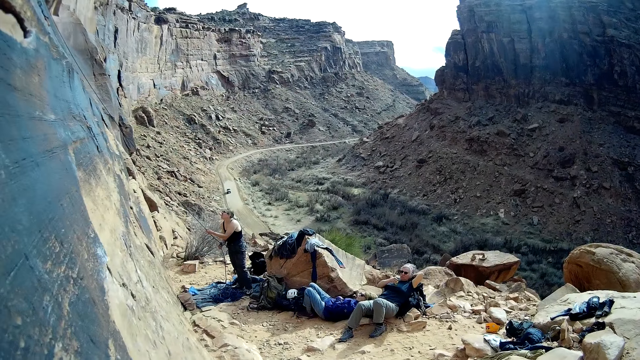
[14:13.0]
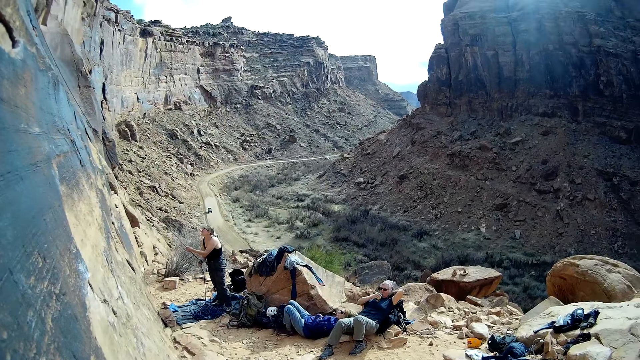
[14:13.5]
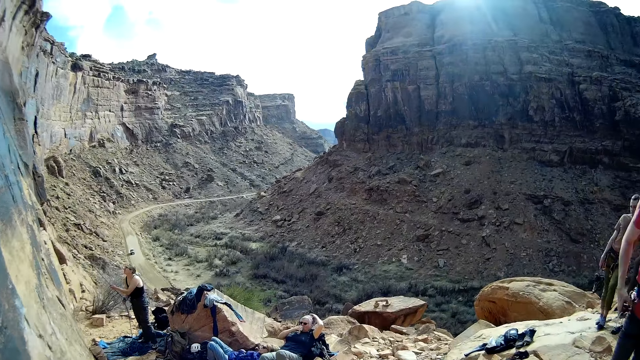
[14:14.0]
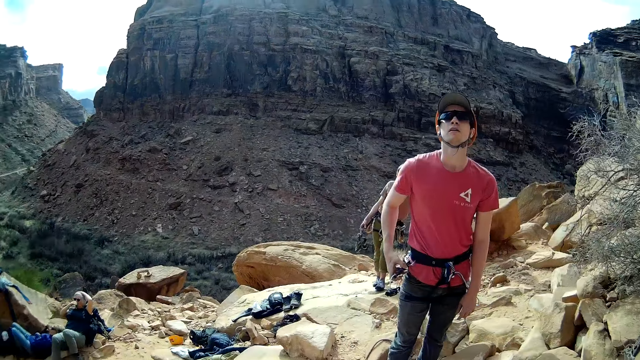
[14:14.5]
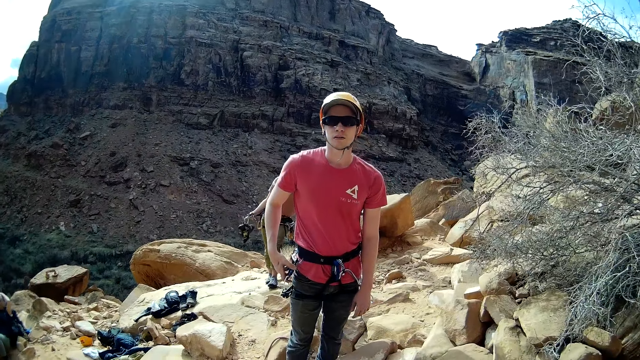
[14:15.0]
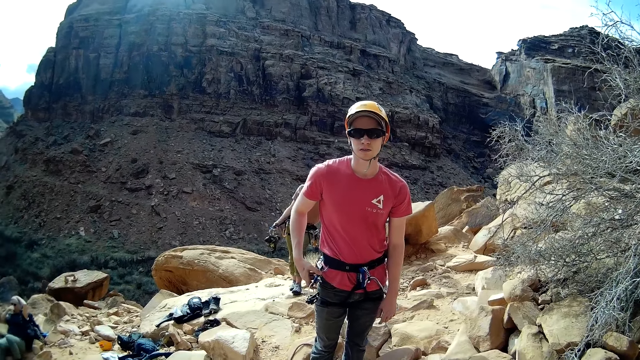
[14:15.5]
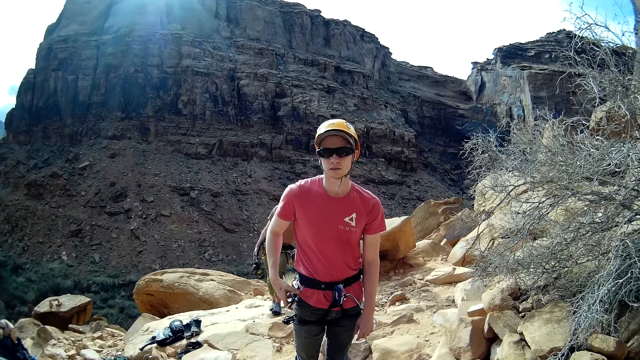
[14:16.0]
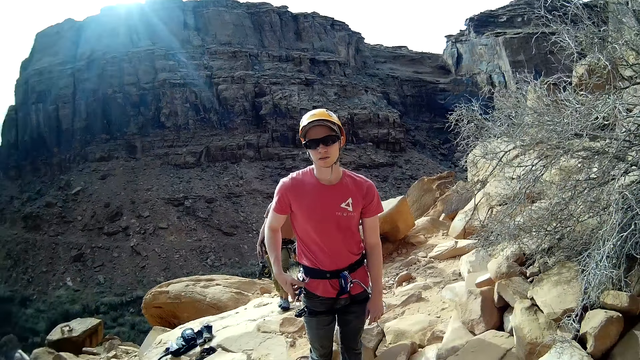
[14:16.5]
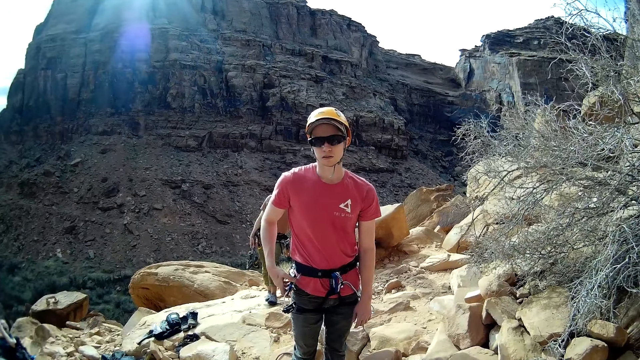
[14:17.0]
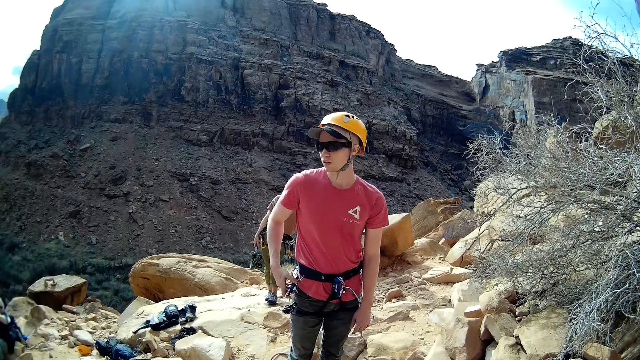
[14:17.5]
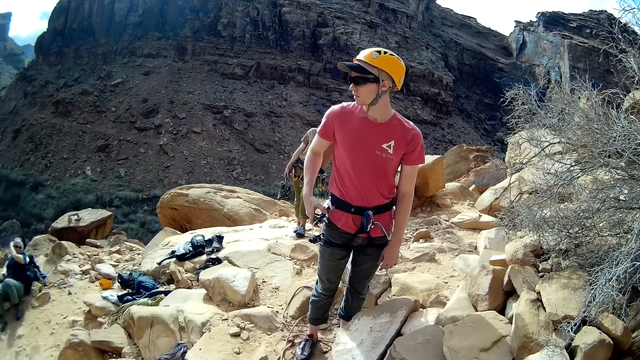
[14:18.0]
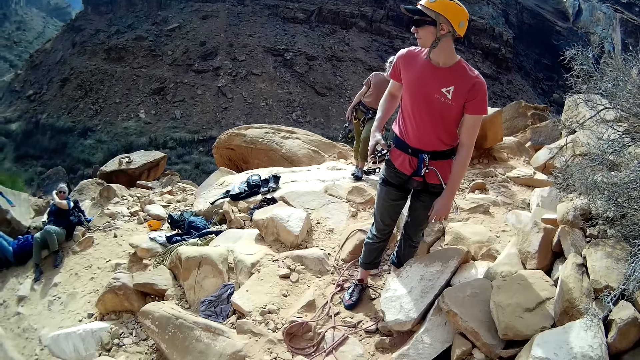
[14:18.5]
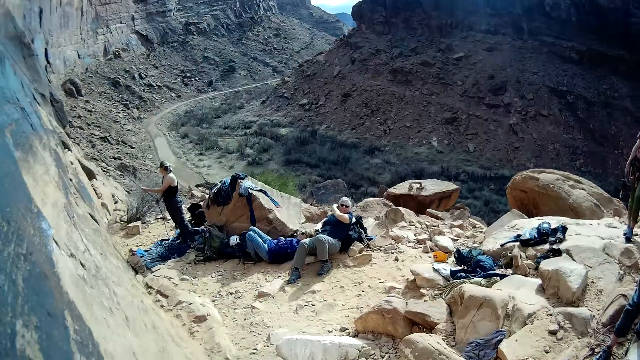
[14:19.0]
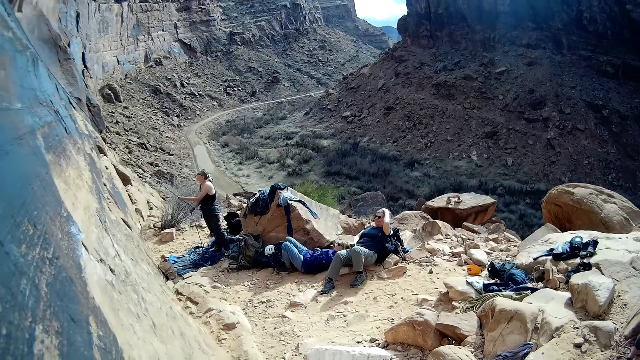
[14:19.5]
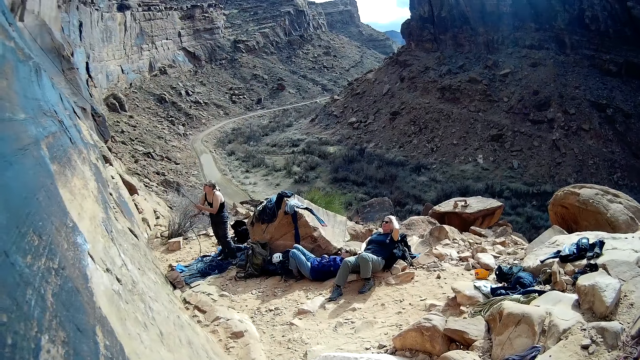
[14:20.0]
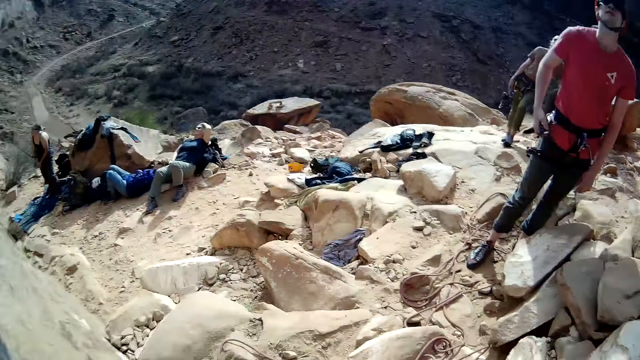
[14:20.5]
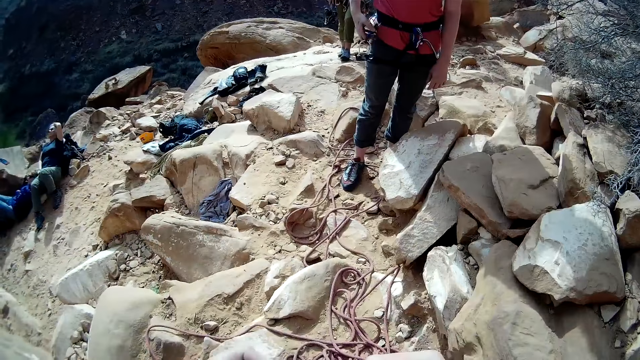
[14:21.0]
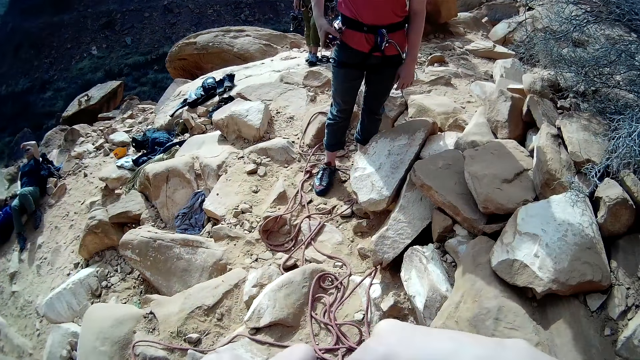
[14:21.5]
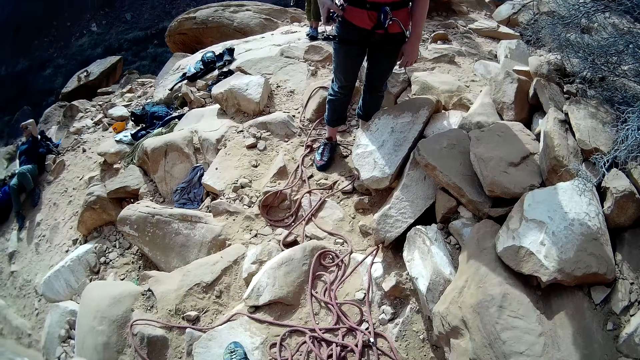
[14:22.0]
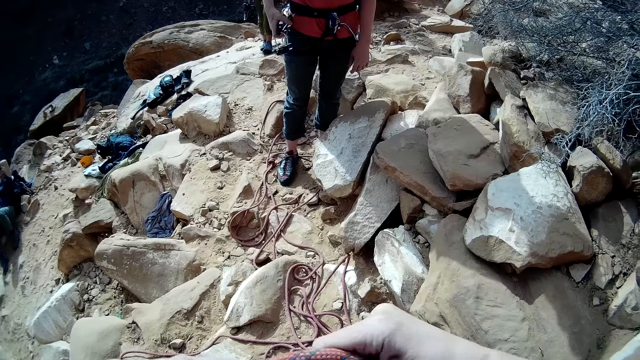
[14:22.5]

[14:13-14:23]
The camera wearer turns the camera around. A man looks to the side. The camera wearer turns the camera around.

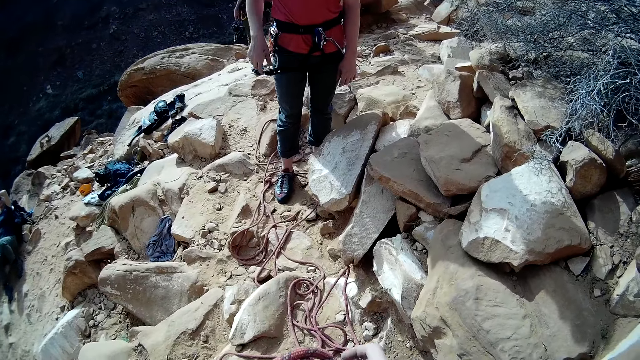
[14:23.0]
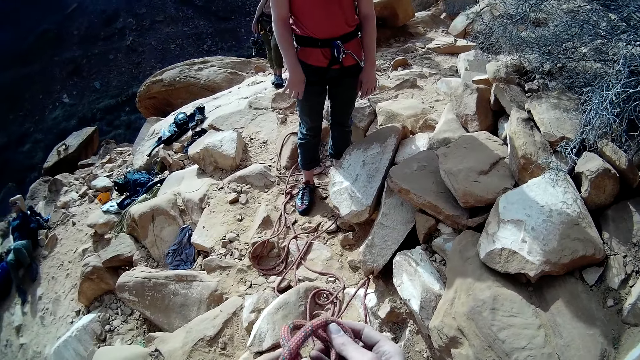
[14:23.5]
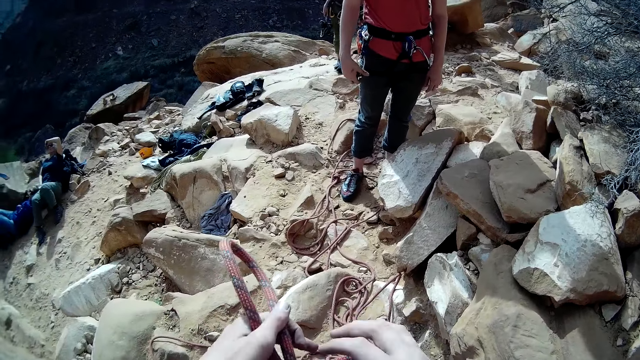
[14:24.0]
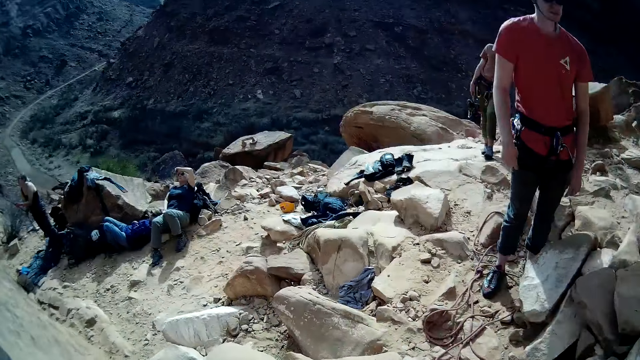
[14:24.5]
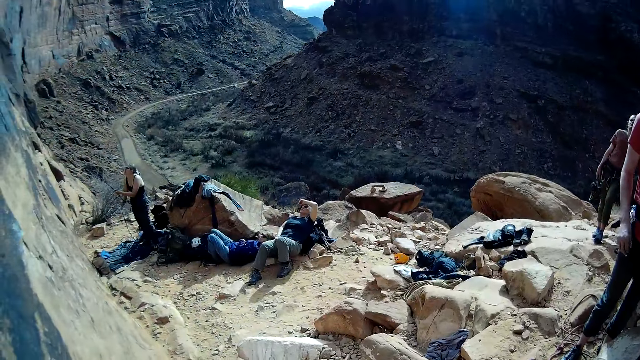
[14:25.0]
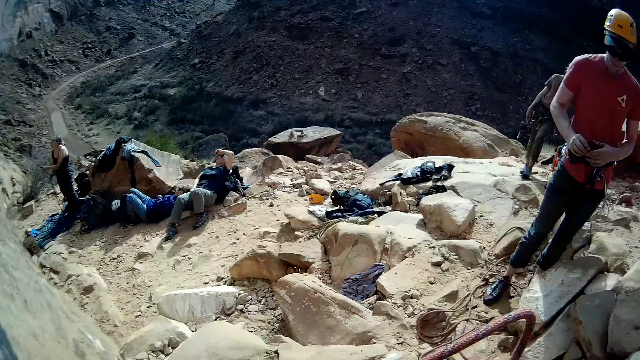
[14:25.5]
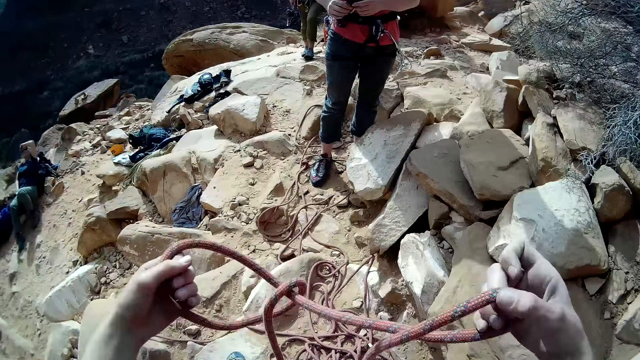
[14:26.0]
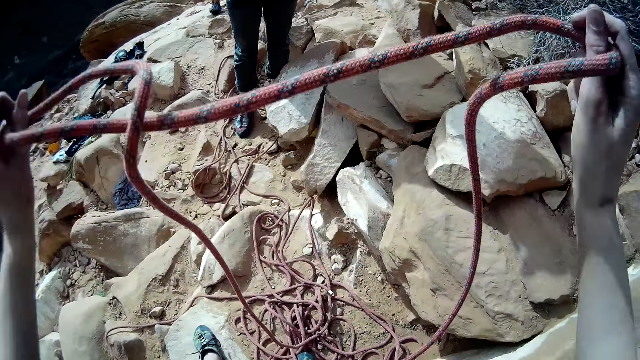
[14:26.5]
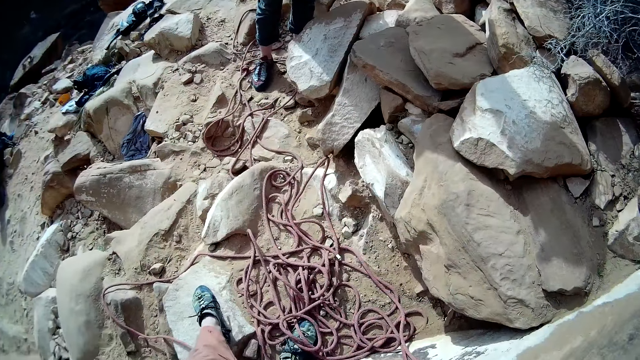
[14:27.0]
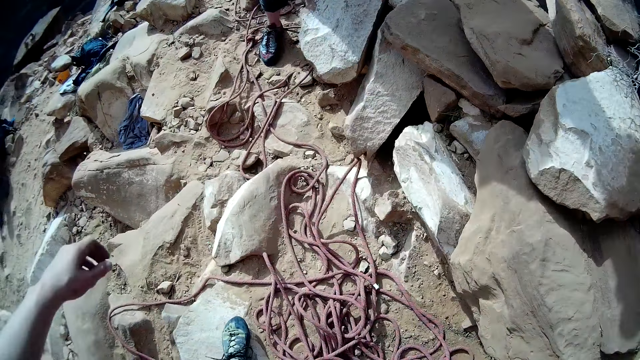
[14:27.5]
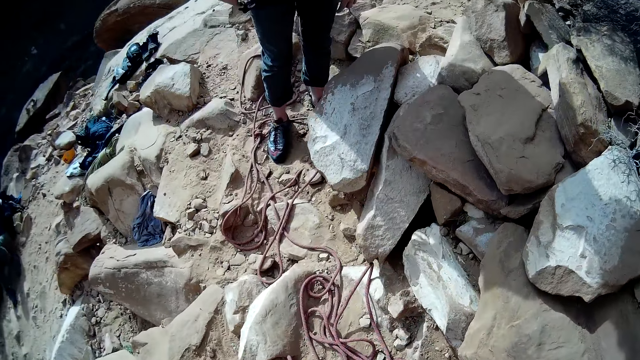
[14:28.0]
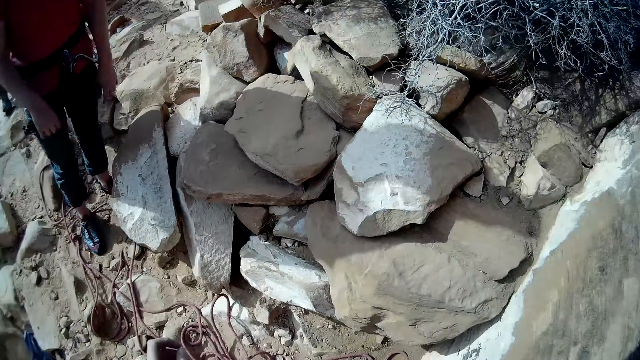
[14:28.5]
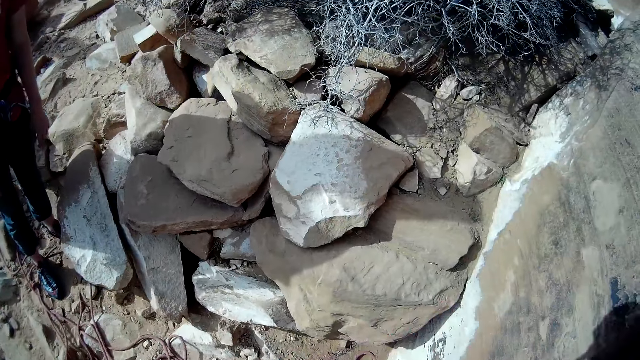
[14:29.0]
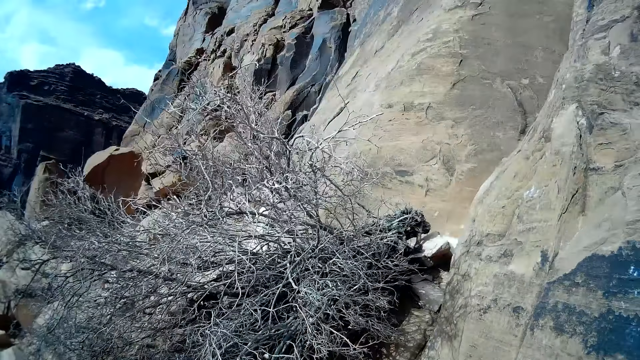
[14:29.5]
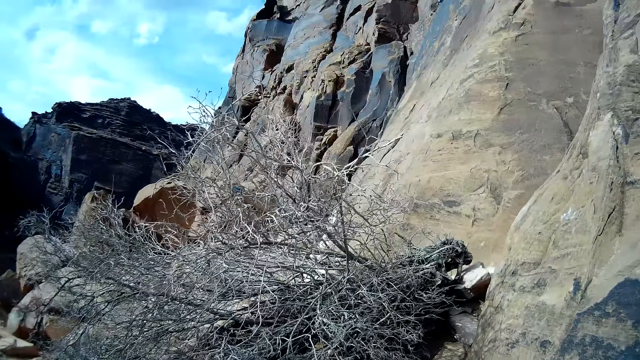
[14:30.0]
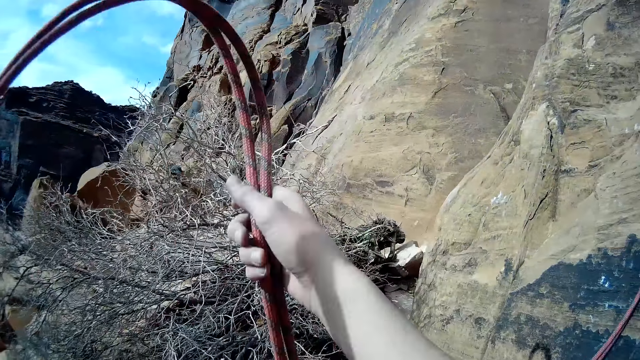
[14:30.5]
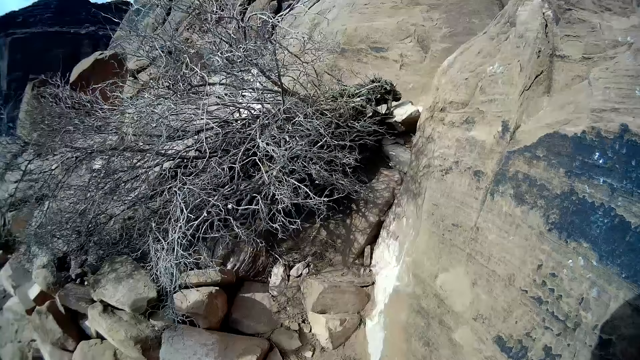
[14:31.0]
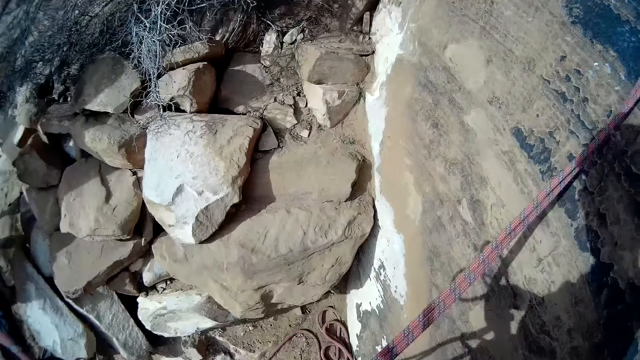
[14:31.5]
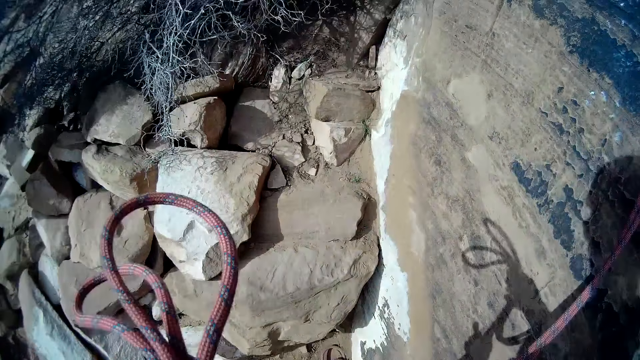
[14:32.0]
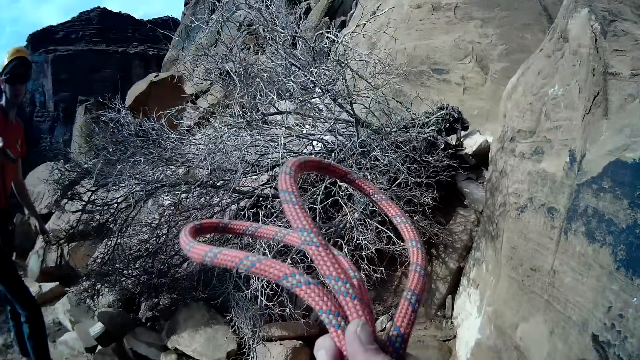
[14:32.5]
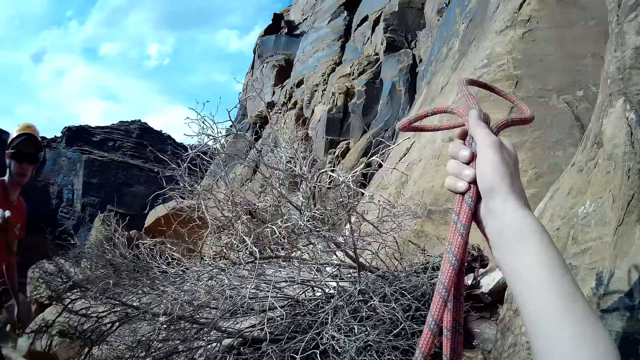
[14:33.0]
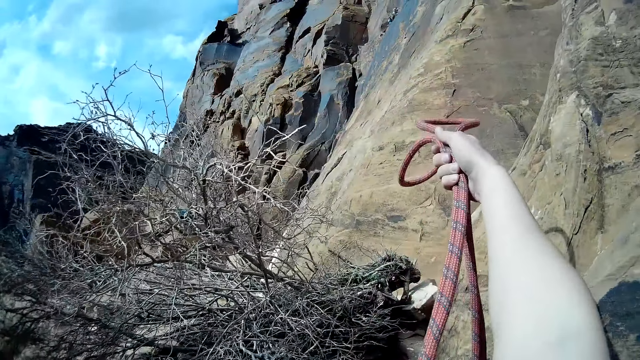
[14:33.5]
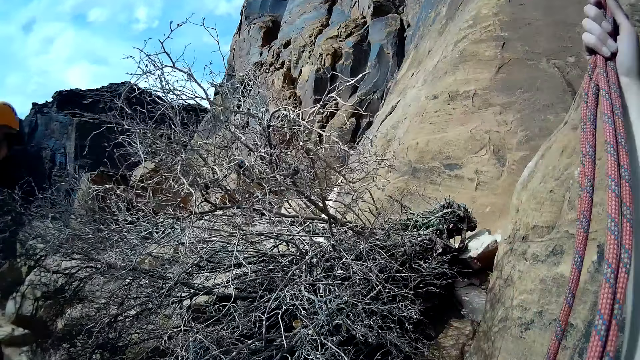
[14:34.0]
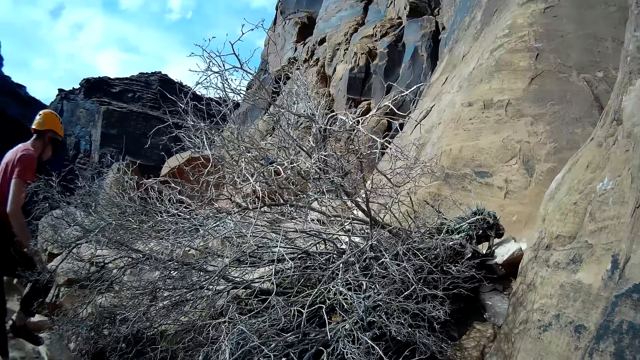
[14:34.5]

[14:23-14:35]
The camera wearer loosens the knotted part of the climbing rope with his hand. He holds the rope. He drops the rope on the ground. He turns the camera up the cliff. He adjusts the climbing rope. He holds the rope.
